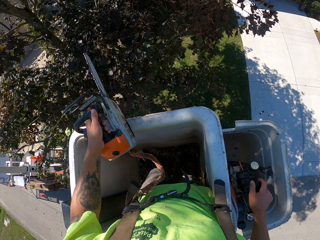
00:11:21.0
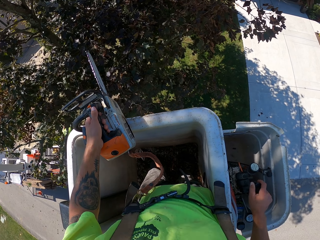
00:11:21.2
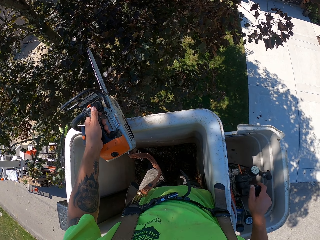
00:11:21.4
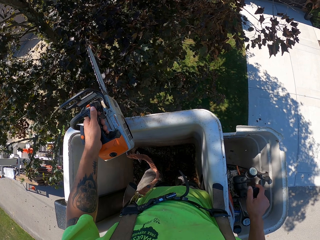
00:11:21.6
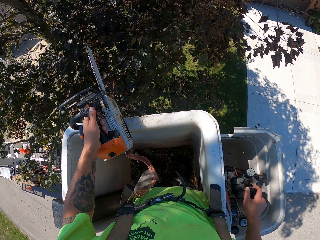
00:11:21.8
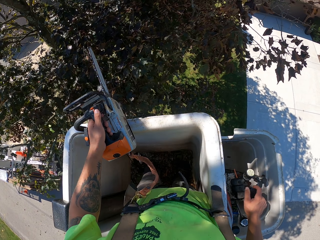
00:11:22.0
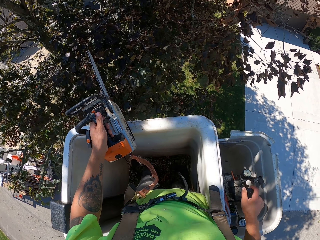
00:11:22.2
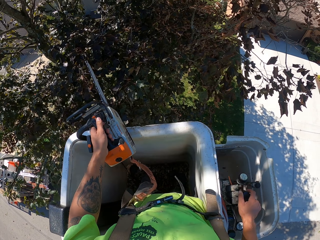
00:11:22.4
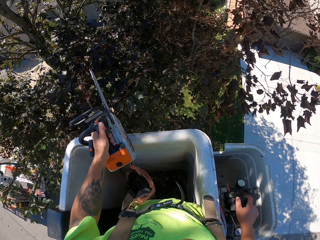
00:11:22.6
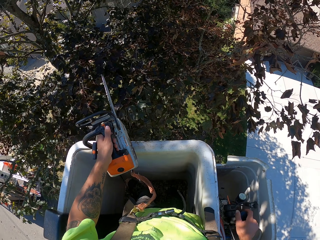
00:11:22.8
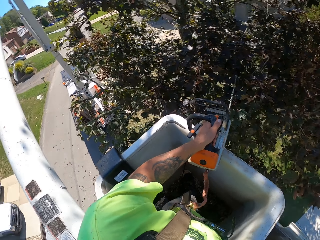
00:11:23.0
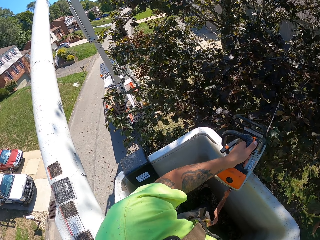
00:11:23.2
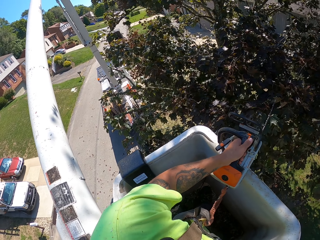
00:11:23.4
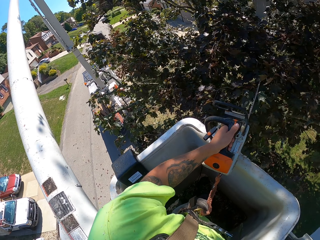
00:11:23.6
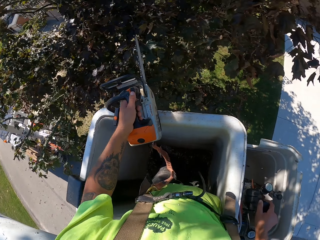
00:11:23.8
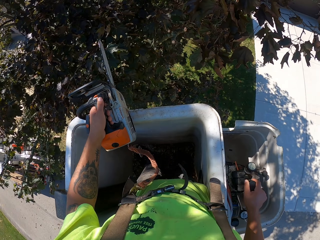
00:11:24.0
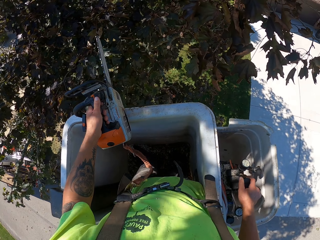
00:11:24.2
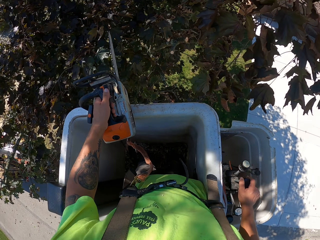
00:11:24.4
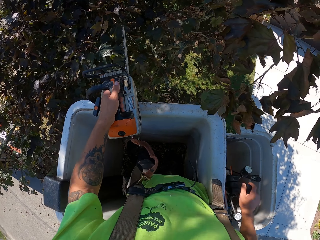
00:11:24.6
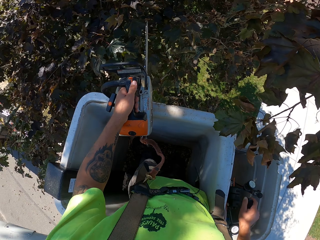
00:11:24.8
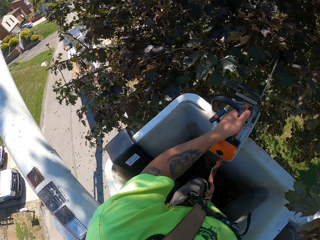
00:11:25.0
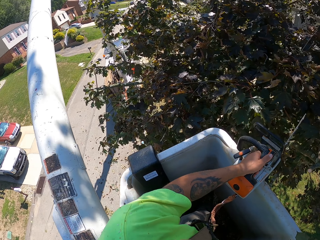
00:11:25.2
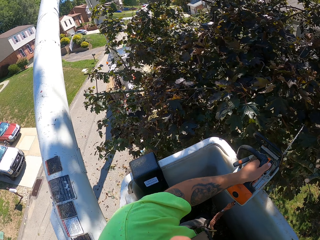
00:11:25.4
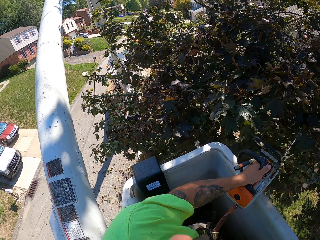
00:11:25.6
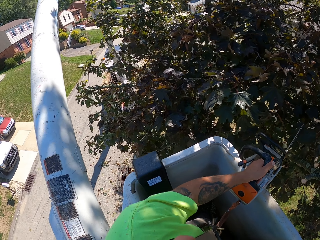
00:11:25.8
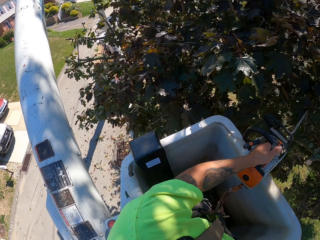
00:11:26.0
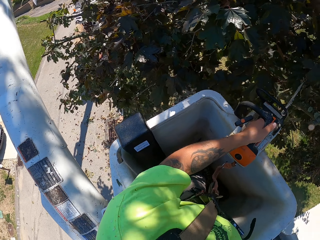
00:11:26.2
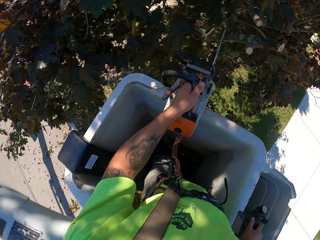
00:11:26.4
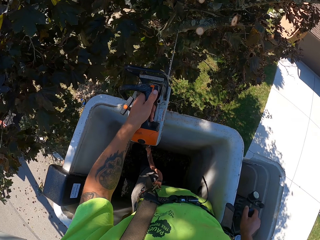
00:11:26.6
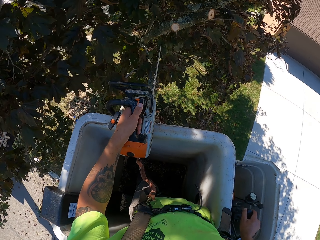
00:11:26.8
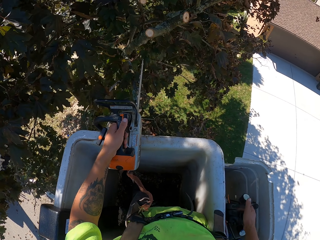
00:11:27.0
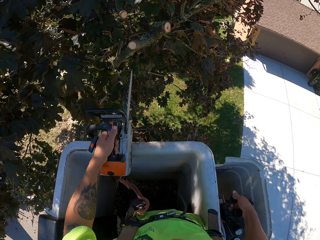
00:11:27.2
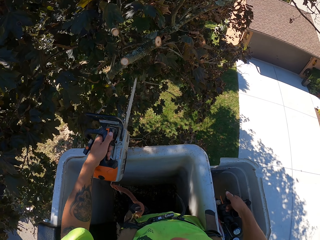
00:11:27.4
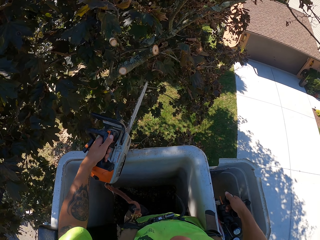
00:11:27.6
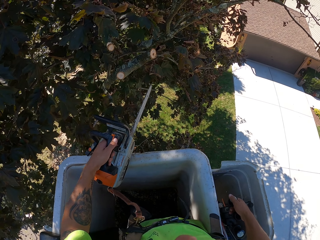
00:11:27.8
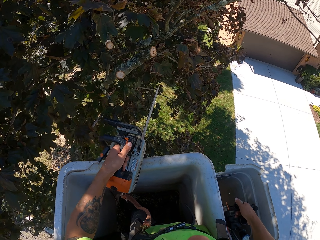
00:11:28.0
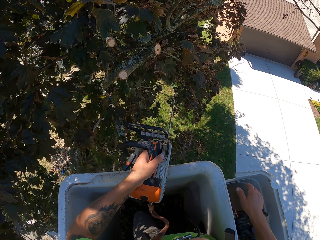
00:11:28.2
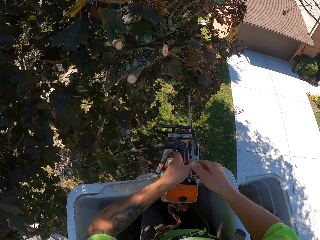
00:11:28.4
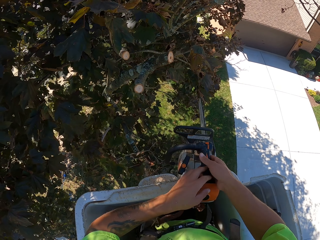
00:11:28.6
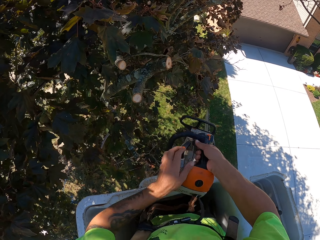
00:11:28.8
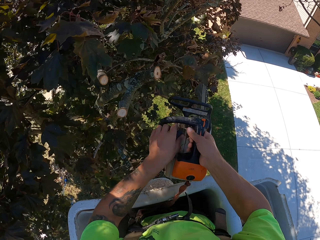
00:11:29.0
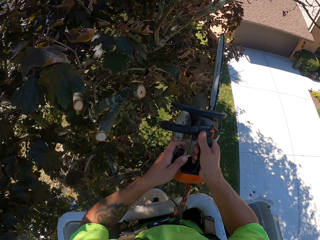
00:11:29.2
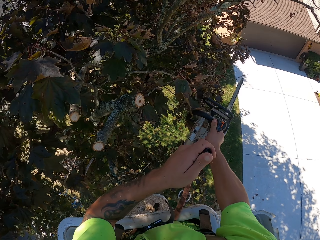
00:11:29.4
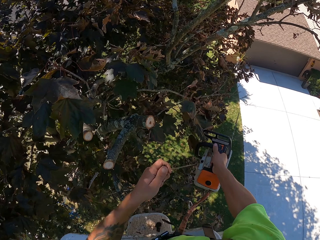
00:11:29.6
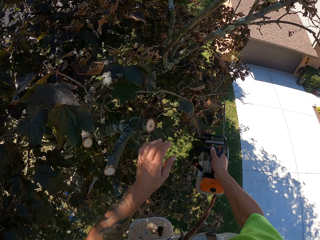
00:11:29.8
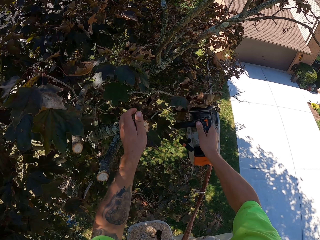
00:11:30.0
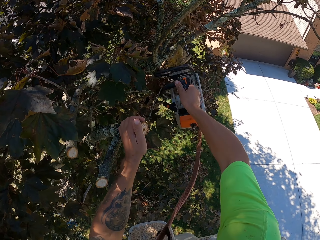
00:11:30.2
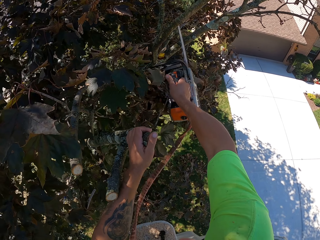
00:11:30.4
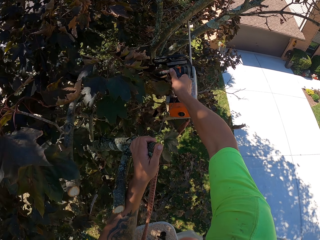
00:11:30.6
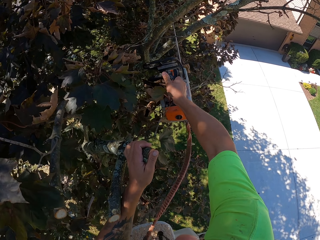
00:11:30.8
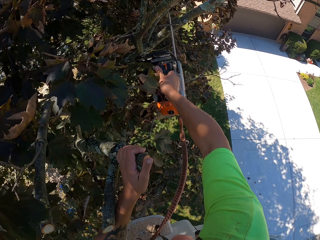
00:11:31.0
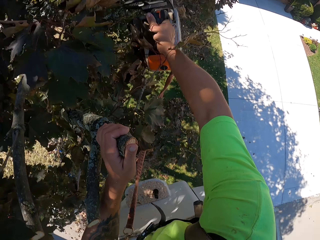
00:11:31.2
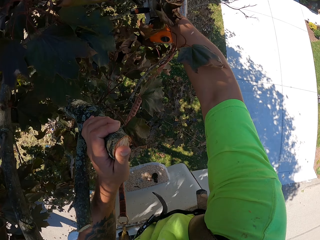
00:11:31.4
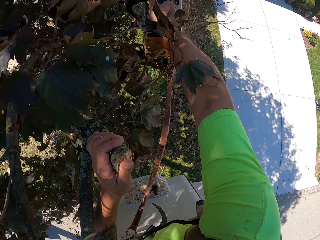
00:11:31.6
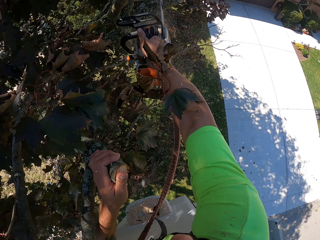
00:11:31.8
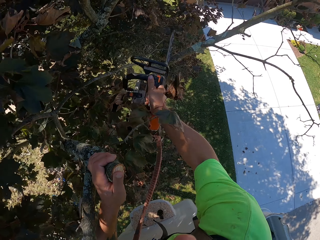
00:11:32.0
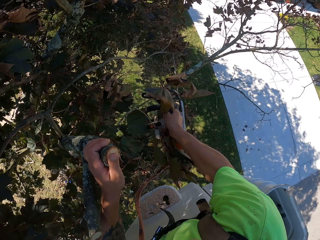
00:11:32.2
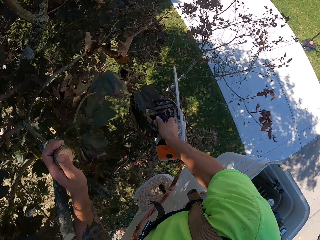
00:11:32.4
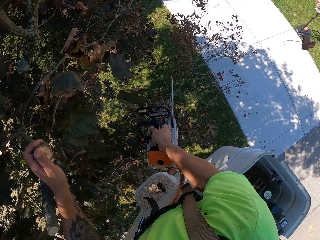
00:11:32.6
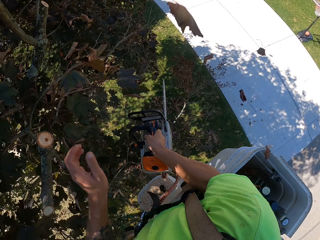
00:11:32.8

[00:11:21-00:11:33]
The camera wearer operates the crane with his right hand. He exchanges the power saw to the right hand. He pulls the cord of the chainsaw with his left hand. He starts the power saw. He cuts a branch with the chainsaw in his right hand.

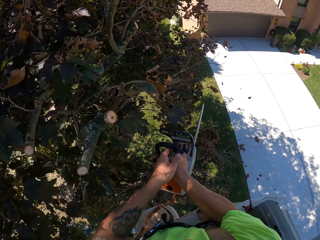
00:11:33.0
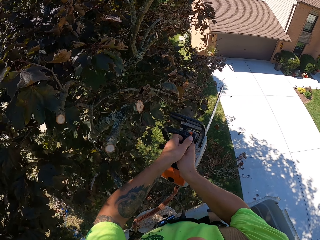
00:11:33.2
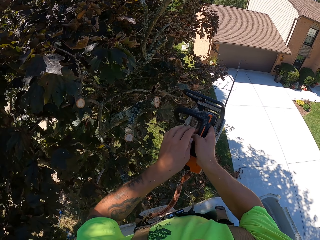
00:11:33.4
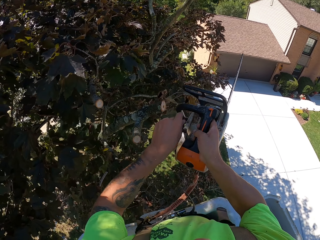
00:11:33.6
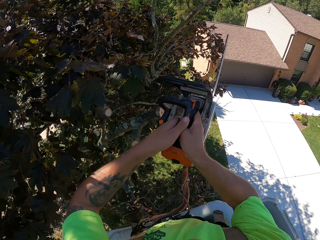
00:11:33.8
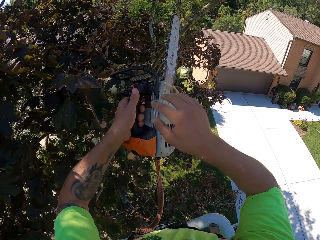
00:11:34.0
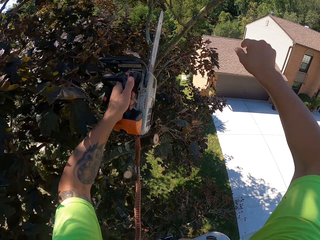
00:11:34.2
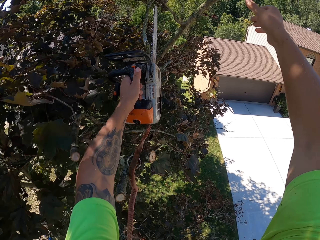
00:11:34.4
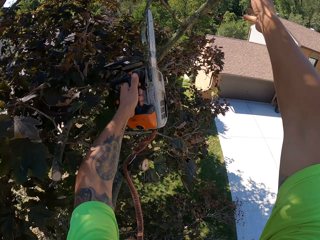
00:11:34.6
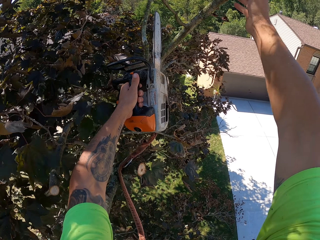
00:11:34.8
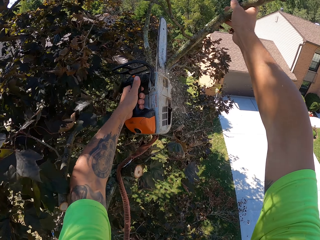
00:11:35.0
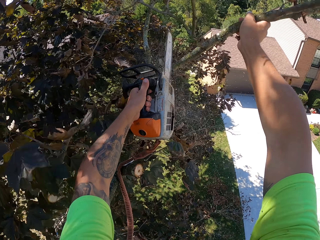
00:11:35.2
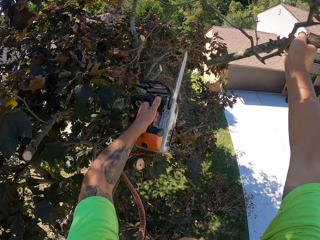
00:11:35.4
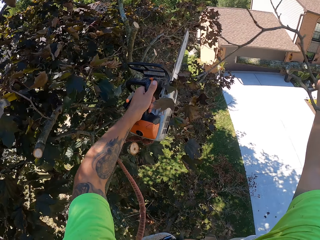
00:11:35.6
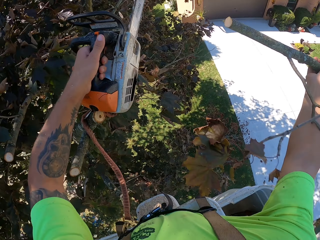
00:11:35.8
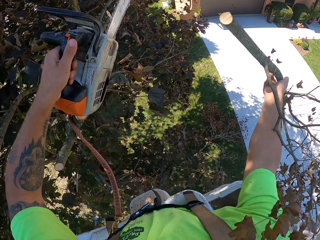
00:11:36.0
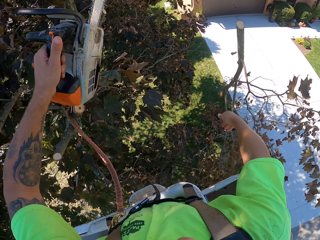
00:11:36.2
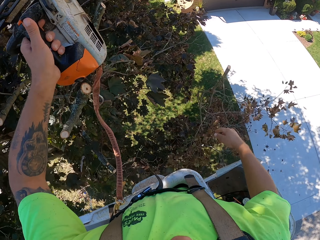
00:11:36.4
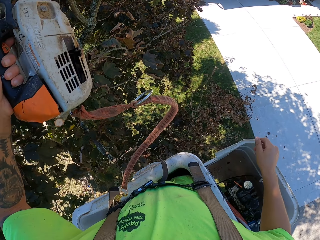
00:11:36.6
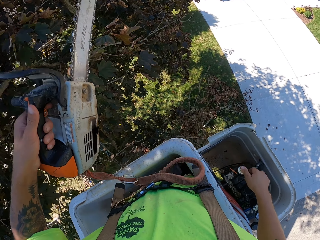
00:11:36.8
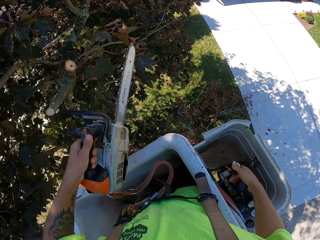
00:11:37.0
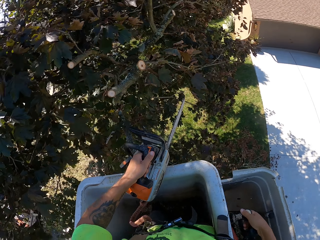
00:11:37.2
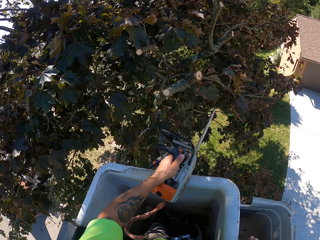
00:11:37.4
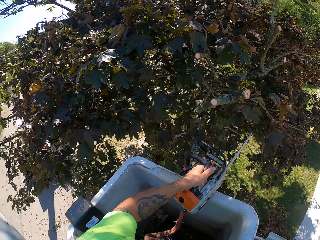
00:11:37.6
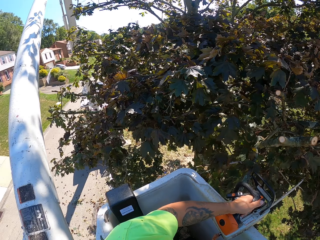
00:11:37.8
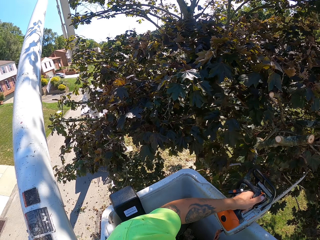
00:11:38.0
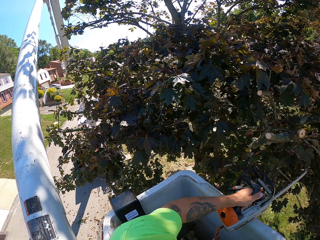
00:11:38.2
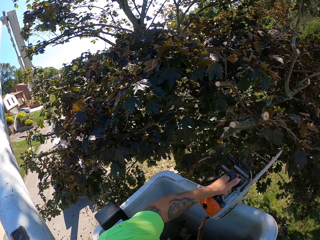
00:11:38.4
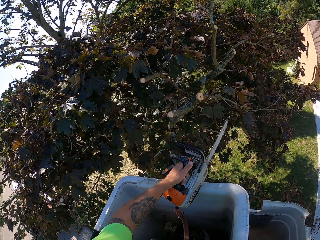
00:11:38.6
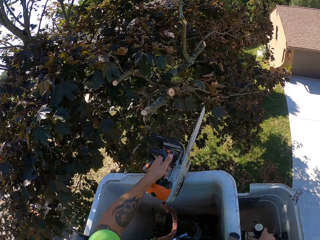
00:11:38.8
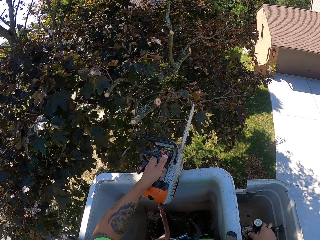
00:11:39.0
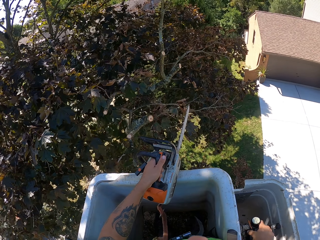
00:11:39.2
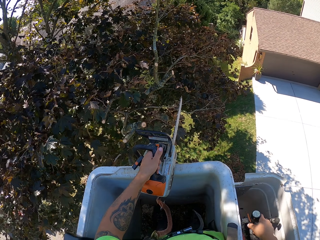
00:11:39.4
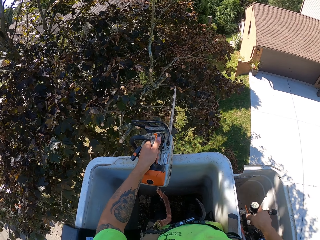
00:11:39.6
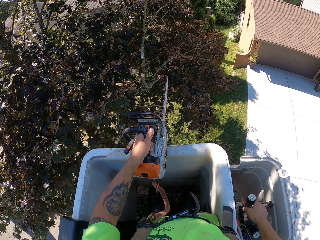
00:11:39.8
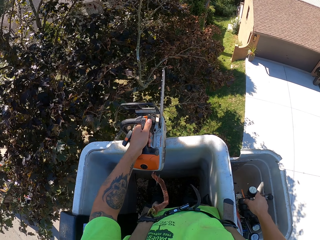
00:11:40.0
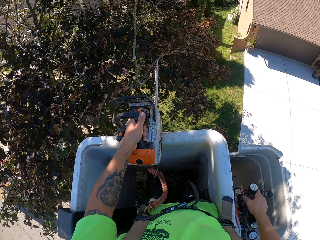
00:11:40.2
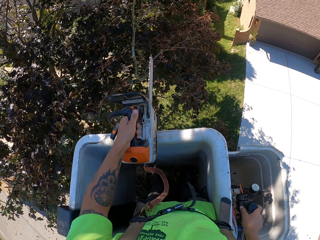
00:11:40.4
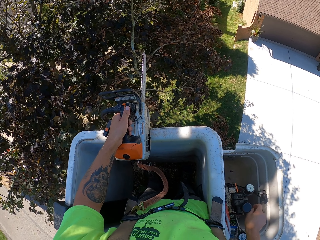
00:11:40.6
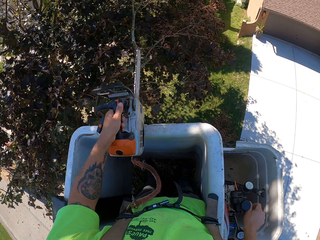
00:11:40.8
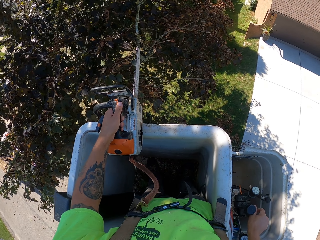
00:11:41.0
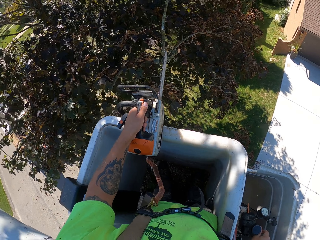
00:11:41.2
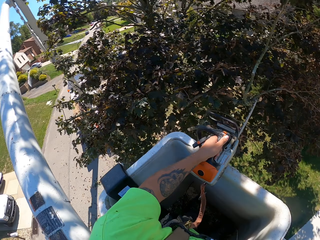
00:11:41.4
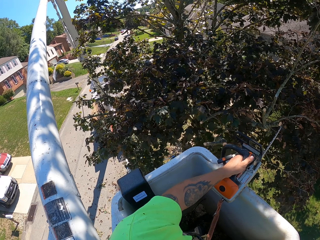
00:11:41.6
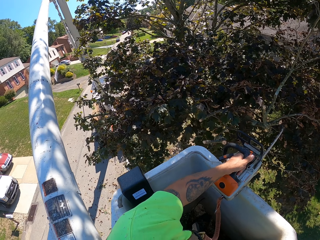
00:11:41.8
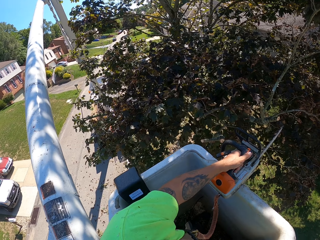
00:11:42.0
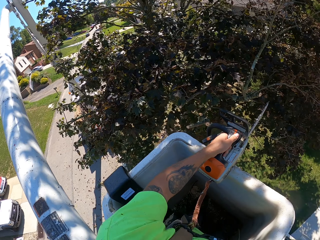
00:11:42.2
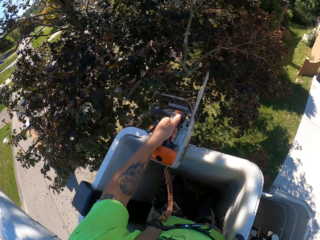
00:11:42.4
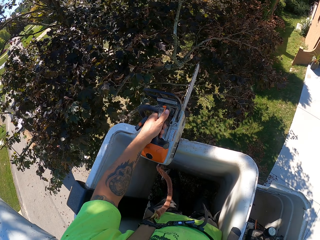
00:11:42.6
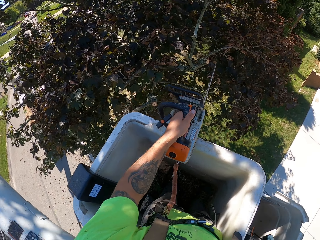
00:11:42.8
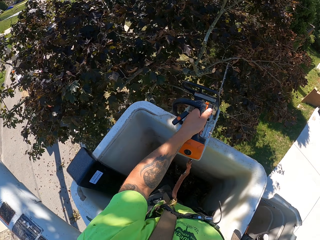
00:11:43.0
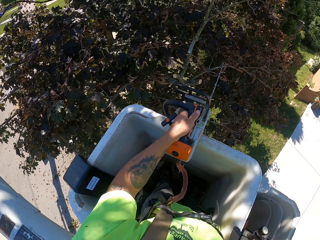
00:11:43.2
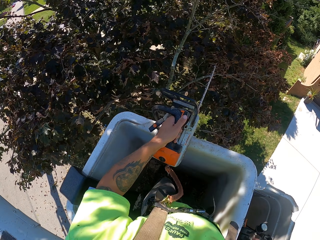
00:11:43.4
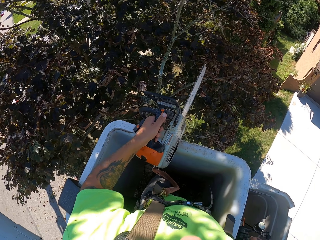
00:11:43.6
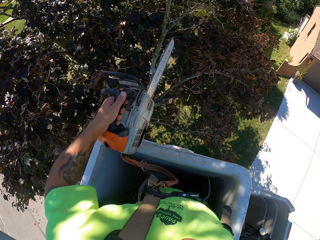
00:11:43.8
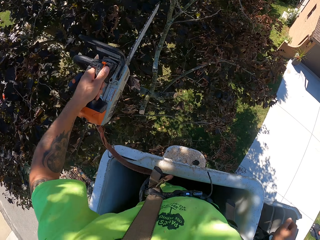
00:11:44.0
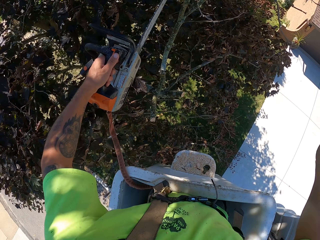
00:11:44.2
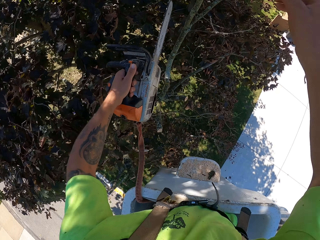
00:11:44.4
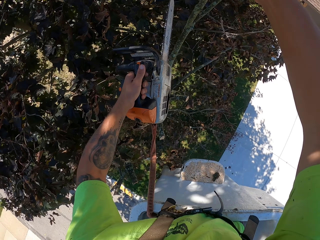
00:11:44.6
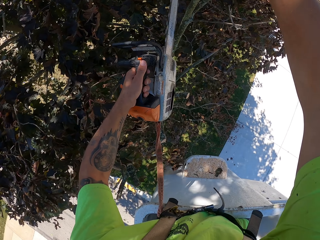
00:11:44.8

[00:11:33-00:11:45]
The camera wearer exchanges the power saw into the left hand. He cuts the branch with the chainsaw in his left hand. He holds a branch with his right hand and throws the branch on the ground with his right hand. He operates the hydraulic control with his right hand. He places the chainsaw on the boom lift with his left hand. He operates the hydraulic control with his right hand. He rests the power saw on the crane and operates the crane with his right hand.
